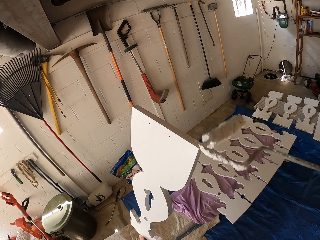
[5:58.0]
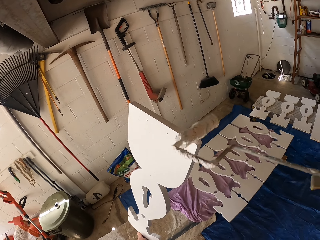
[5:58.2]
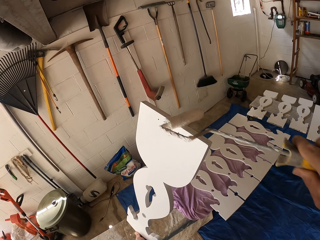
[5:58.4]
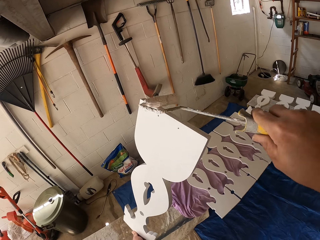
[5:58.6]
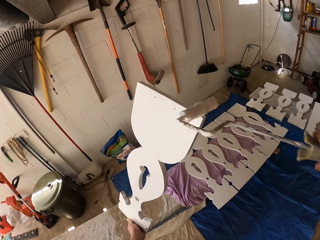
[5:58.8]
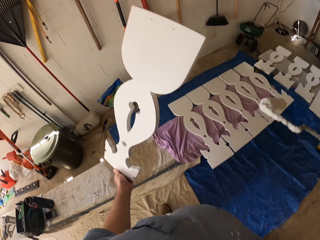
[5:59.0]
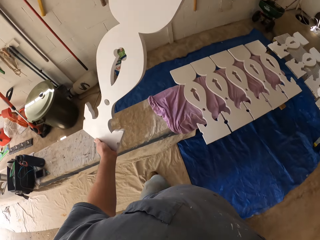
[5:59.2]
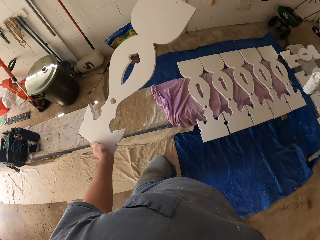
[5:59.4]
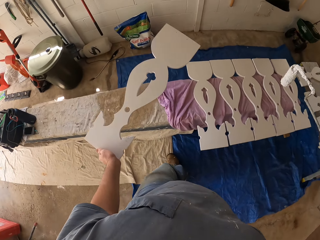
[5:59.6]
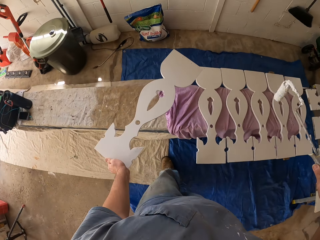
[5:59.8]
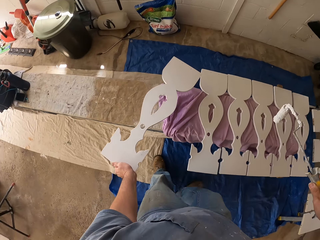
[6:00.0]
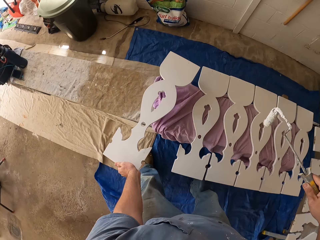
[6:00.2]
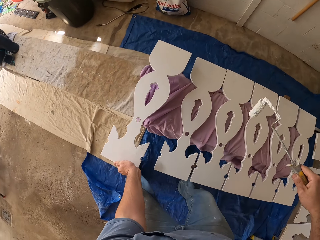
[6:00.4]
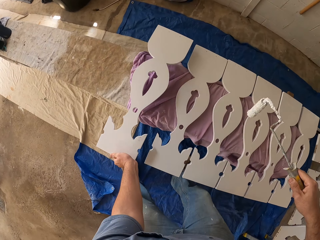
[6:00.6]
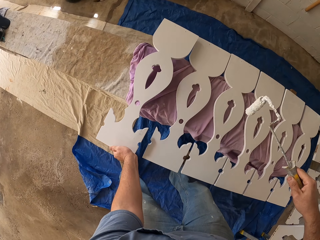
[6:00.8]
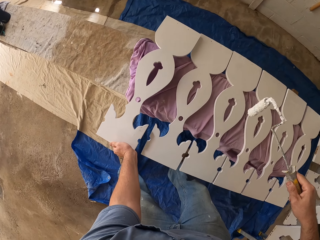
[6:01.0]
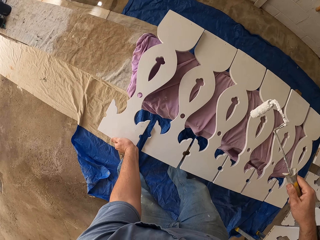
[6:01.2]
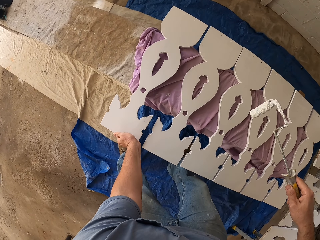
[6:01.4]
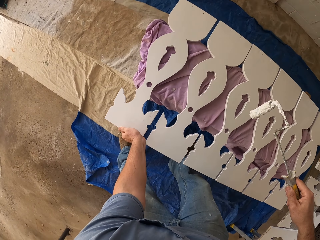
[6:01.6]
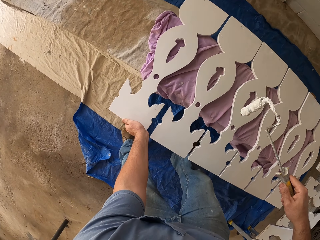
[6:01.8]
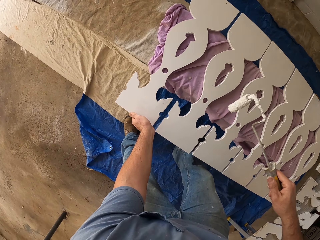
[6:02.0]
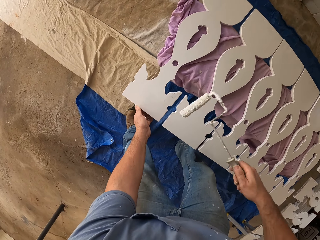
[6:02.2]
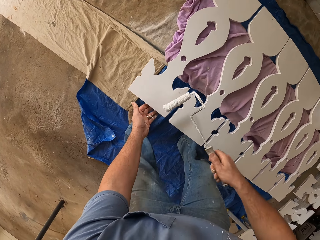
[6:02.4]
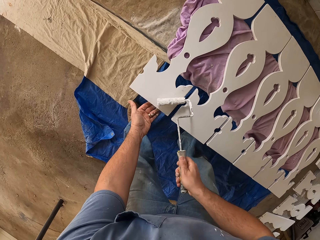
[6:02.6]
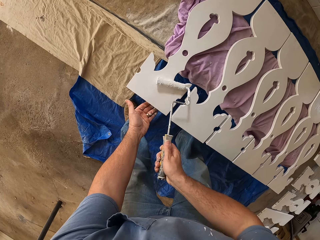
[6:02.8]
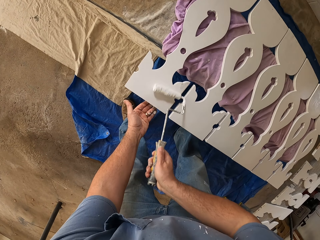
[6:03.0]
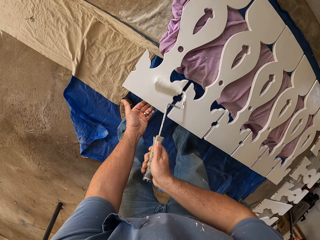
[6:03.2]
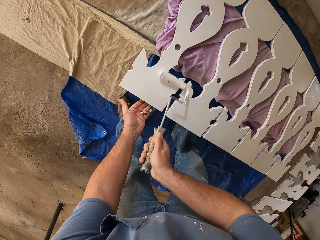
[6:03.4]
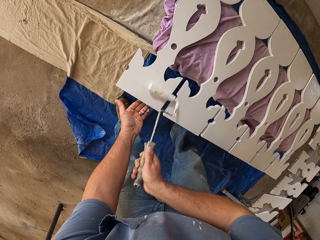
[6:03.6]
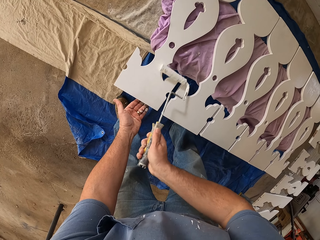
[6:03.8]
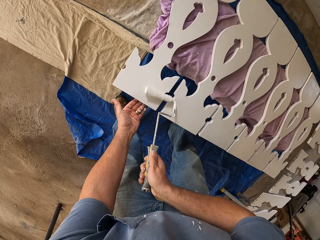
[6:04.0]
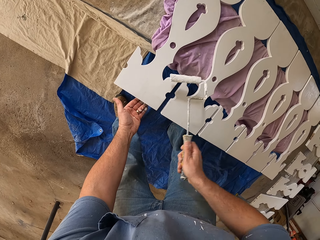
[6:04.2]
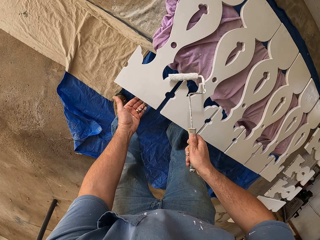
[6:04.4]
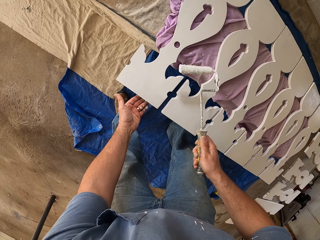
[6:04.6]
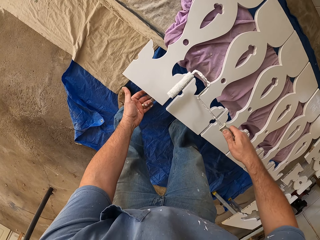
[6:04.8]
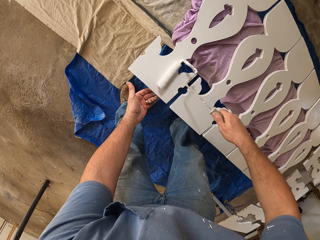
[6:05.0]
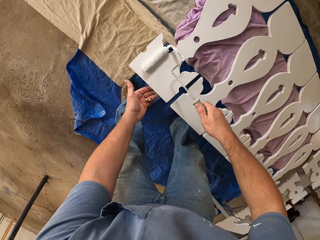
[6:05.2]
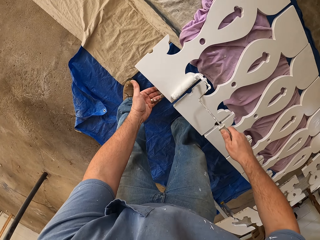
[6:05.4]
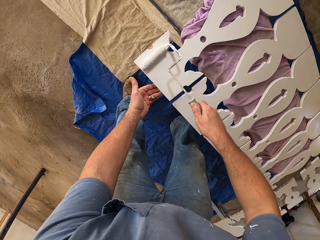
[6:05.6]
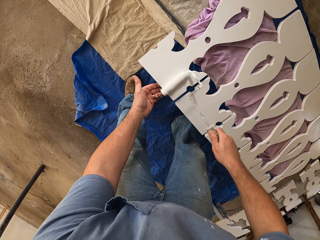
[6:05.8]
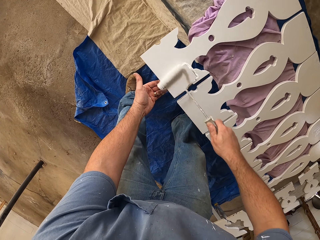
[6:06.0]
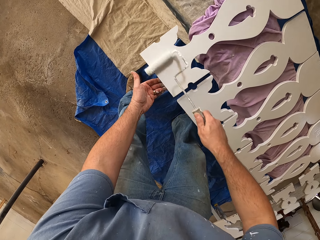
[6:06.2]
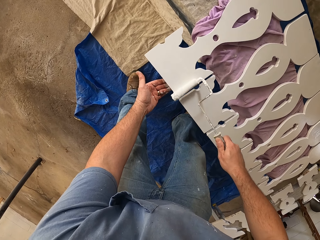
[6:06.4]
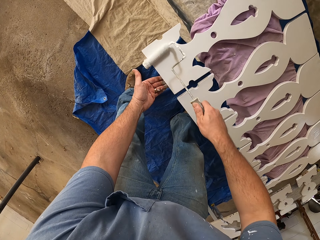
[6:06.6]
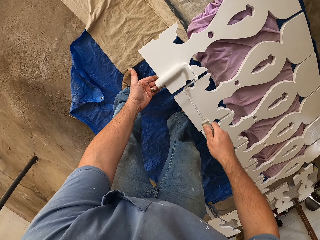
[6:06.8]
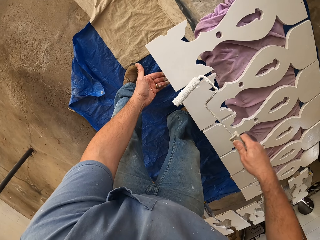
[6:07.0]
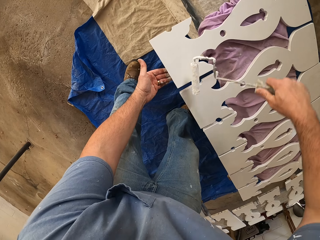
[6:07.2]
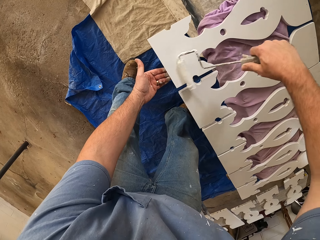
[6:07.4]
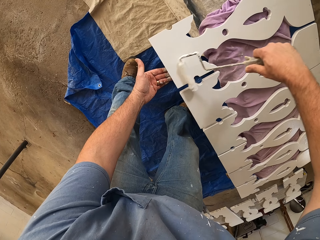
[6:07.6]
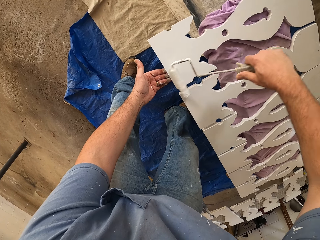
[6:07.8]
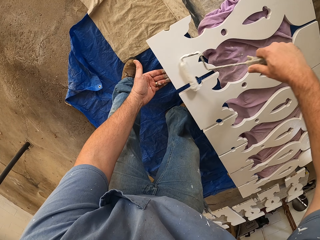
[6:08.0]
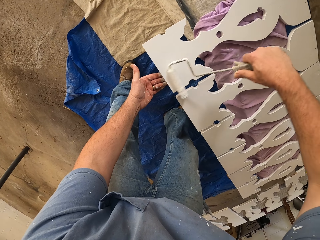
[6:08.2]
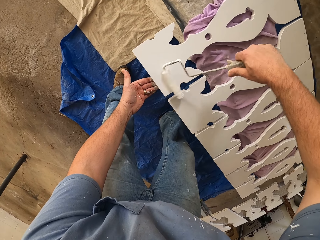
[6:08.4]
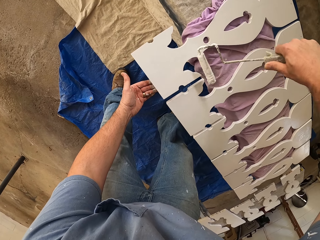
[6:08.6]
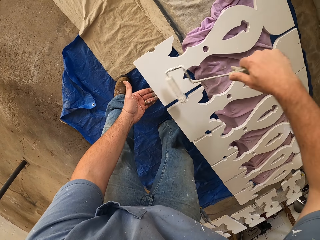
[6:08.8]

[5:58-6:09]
The camera wearer drops the wooden piece on a rag on the bench. They paint the wooden piece with the paint roller.

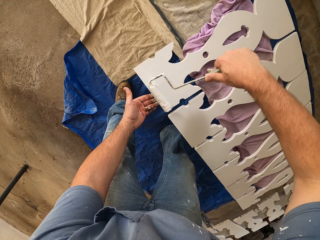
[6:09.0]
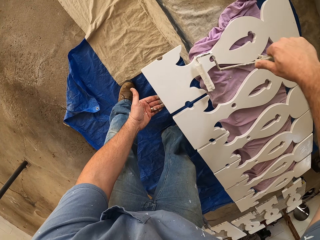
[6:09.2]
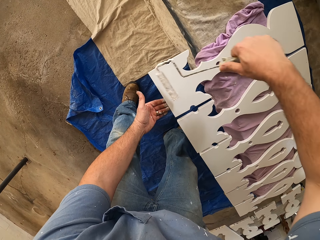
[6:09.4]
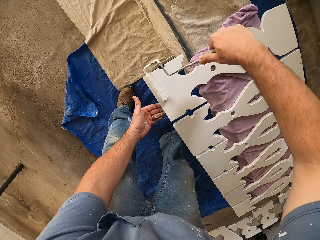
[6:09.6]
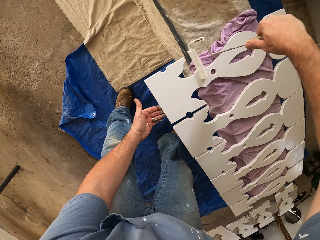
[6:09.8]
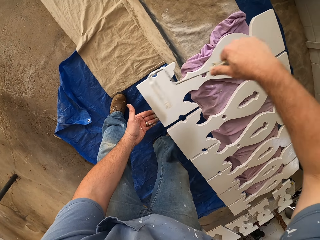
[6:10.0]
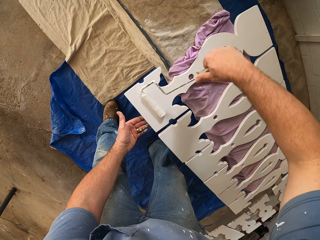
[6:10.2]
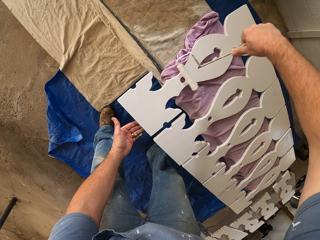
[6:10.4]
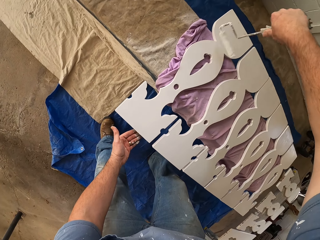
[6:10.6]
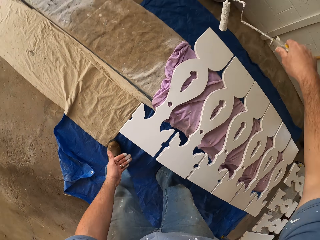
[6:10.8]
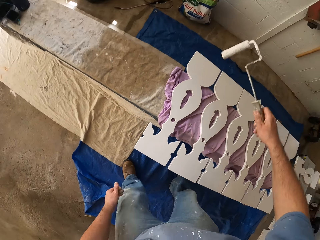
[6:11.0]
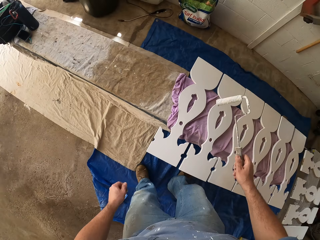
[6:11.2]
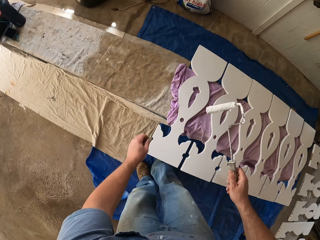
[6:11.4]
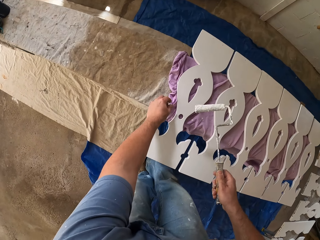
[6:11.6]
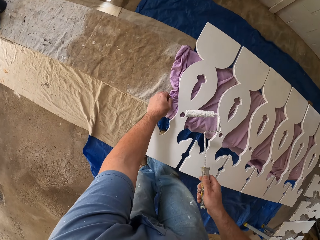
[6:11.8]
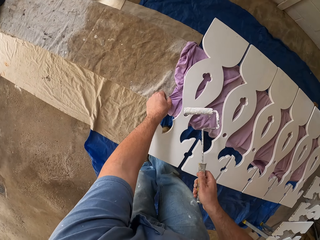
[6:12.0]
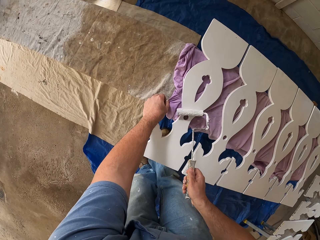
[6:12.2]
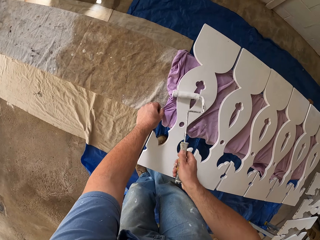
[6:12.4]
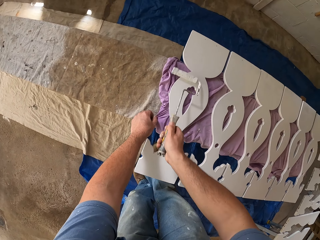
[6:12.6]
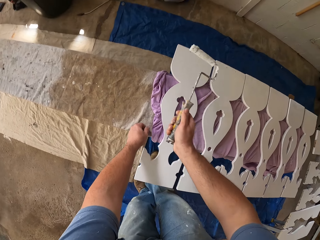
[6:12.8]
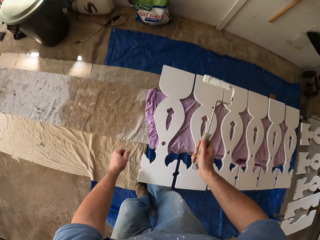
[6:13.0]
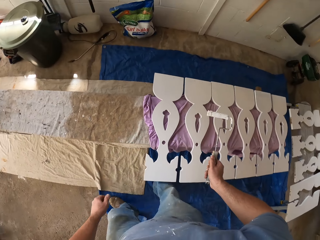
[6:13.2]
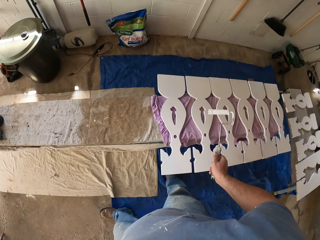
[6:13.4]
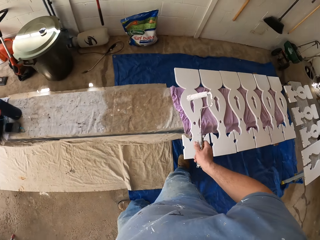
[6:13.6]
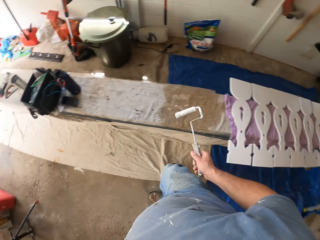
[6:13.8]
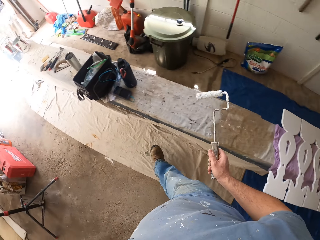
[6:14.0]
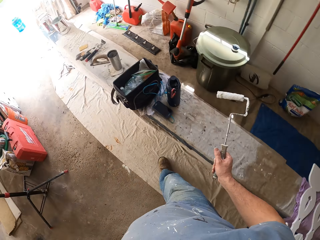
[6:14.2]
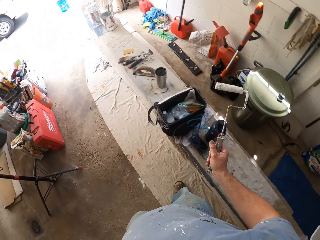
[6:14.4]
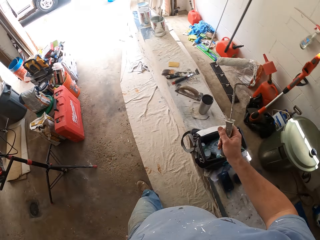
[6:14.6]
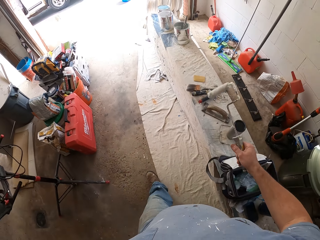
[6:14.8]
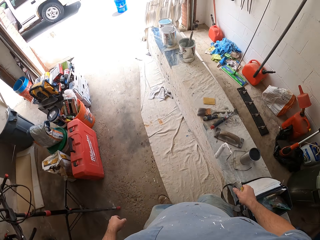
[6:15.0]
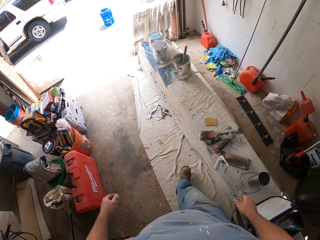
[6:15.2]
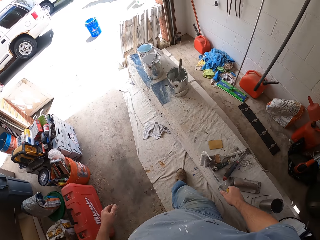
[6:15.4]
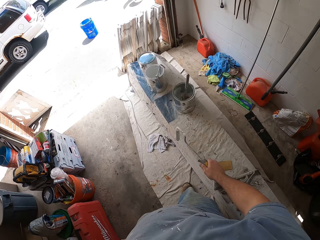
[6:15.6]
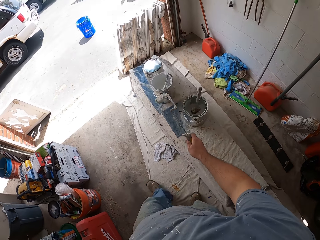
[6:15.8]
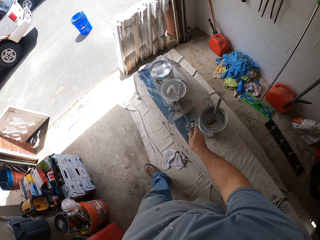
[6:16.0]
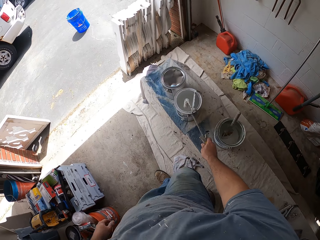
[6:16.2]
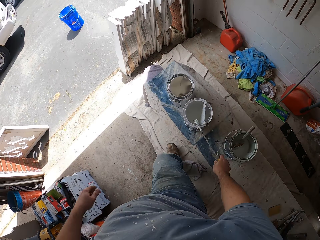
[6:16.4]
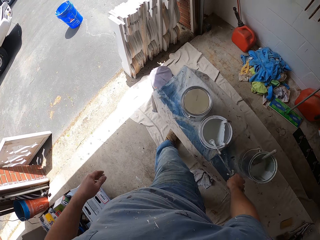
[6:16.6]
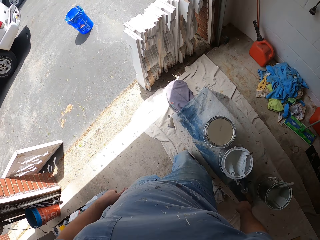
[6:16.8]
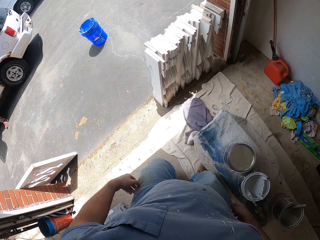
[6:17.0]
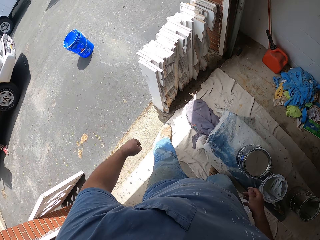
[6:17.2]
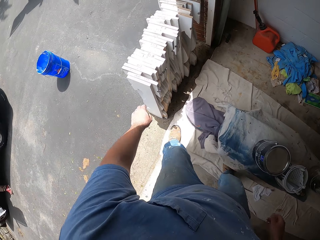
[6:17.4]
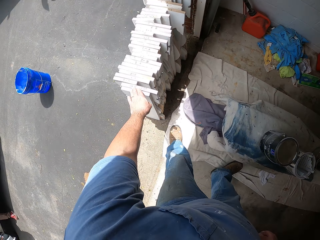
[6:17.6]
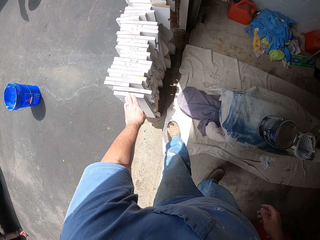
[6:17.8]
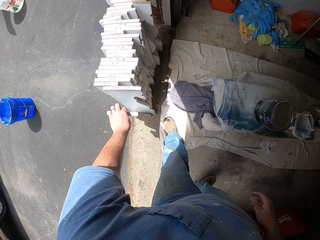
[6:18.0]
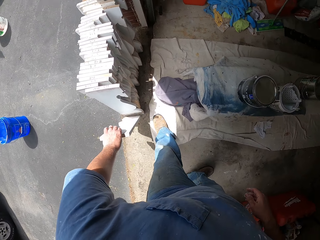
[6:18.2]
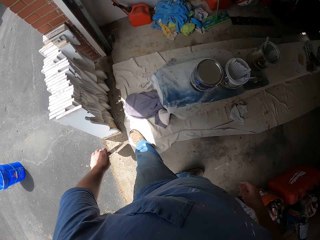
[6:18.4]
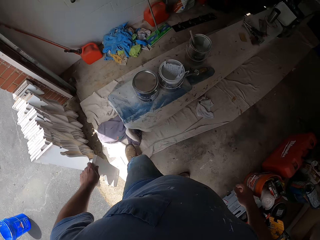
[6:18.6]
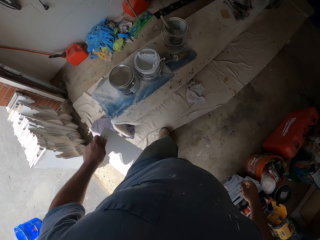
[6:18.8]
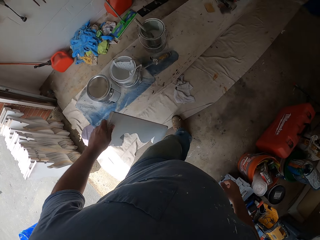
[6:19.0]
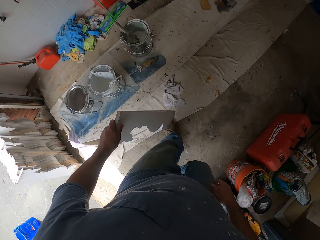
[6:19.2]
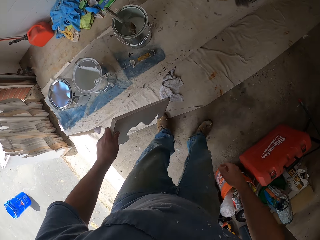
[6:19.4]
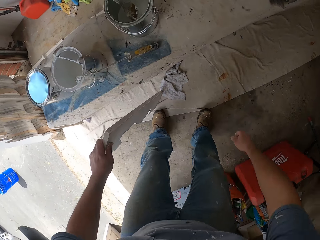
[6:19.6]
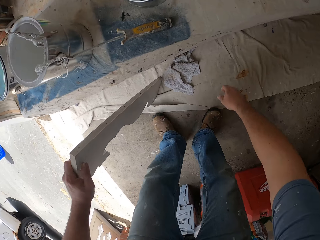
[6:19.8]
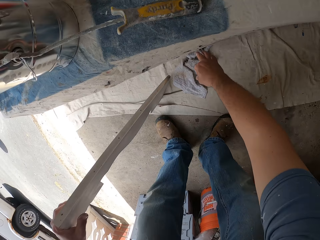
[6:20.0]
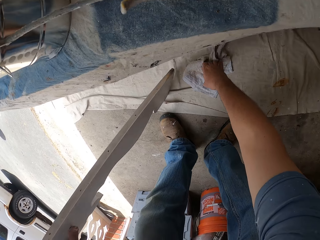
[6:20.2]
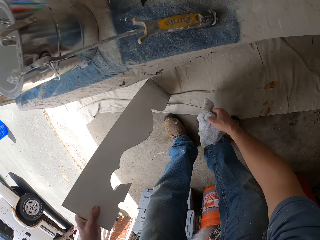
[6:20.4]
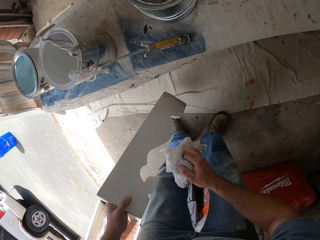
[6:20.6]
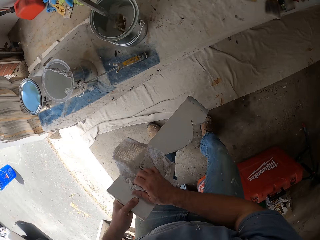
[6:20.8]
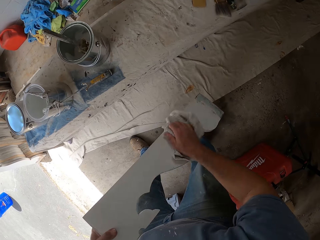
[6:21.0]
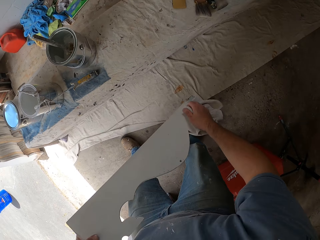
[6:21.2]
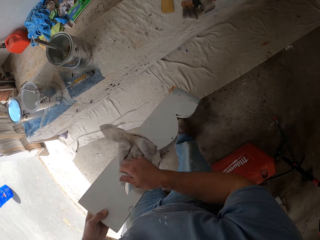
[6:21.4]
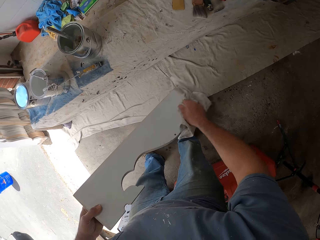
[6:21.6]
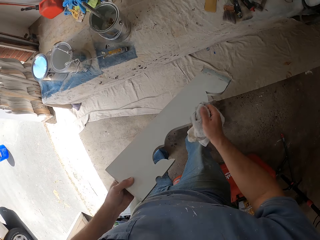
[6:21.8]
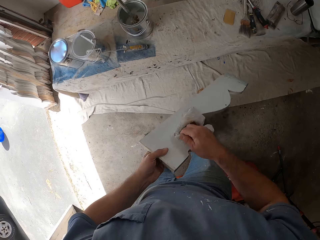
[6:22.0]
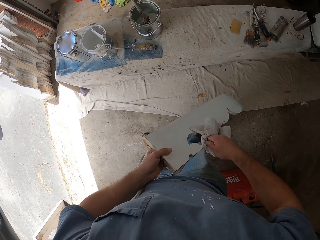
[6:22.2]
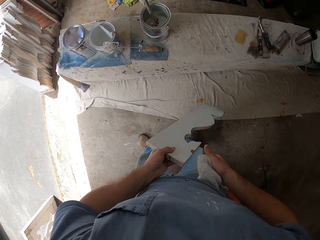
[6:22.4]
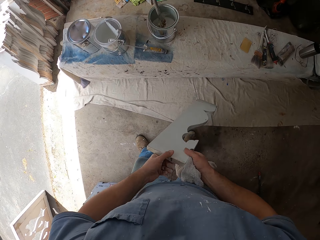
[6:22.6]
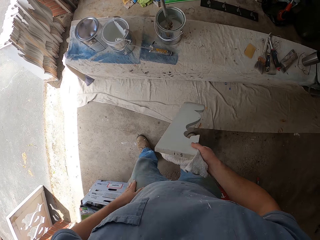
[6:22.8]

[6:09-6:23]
The camera wearer adjusts the cloth or rag on which the wooden piece is placed. They paint the wooden piece with the paint roller. They walk to the entrance of the garage. They hang the paint roller on the paint bucket on the bench. They pick one of the wooden pieces arranged by the wall. They walk into the garage. They place the wooden piece on the ground. They pick the rag from the ground. They lift the wooden piece from the ground. They clean the wooden piece with the rag.
